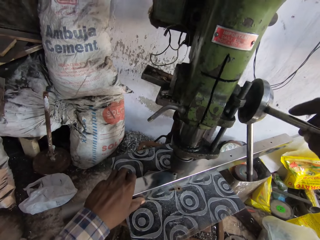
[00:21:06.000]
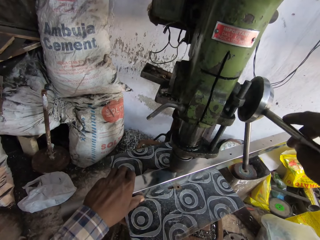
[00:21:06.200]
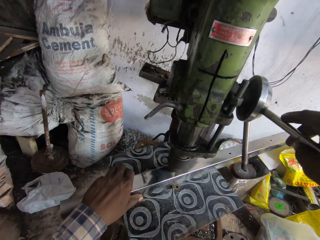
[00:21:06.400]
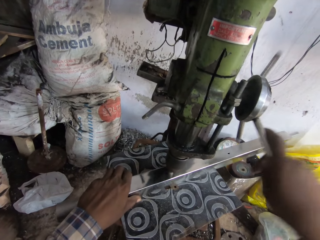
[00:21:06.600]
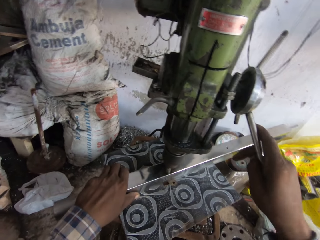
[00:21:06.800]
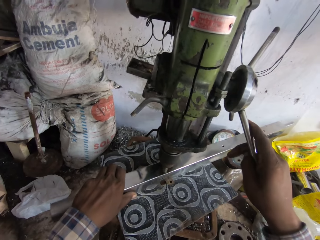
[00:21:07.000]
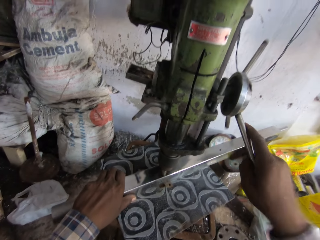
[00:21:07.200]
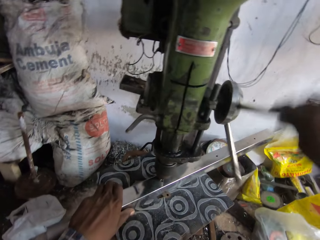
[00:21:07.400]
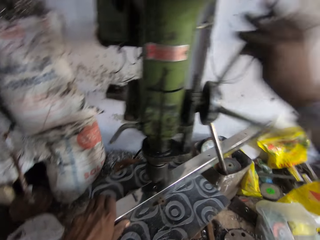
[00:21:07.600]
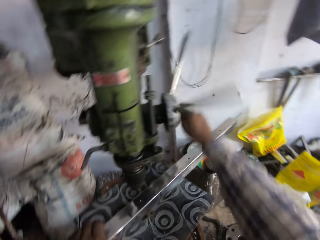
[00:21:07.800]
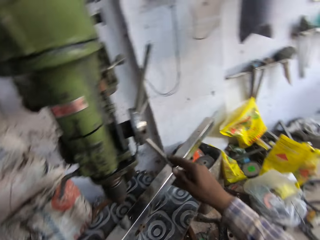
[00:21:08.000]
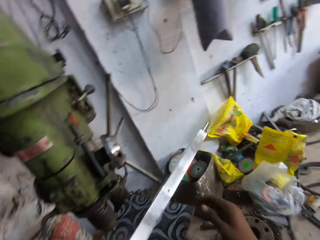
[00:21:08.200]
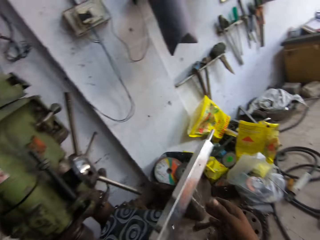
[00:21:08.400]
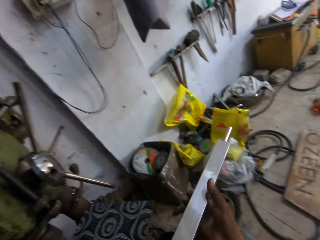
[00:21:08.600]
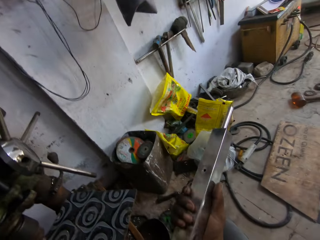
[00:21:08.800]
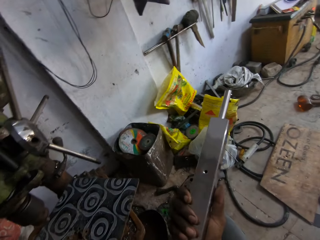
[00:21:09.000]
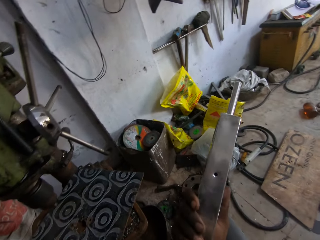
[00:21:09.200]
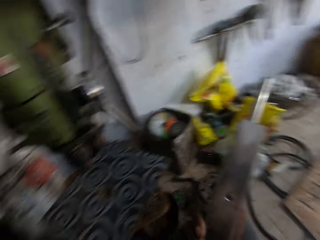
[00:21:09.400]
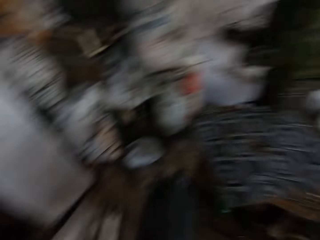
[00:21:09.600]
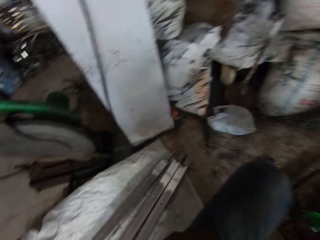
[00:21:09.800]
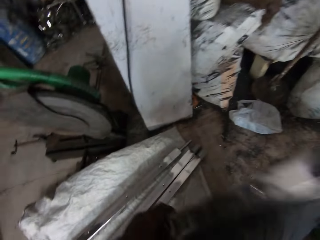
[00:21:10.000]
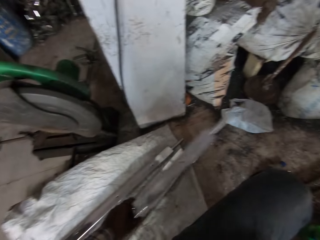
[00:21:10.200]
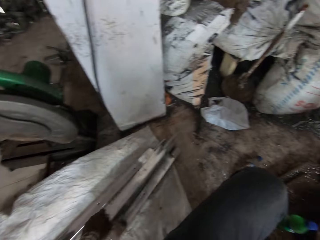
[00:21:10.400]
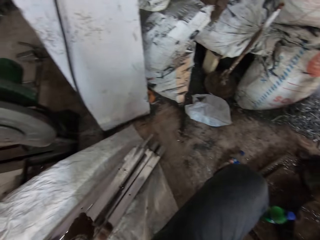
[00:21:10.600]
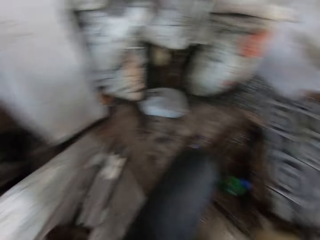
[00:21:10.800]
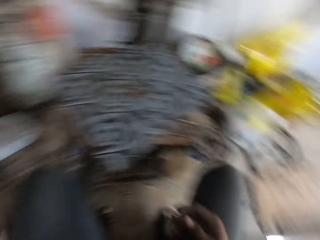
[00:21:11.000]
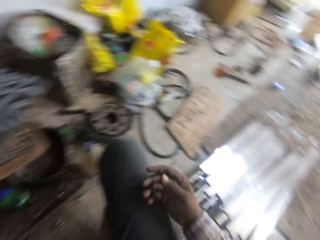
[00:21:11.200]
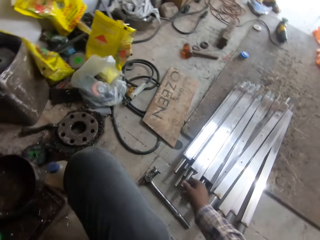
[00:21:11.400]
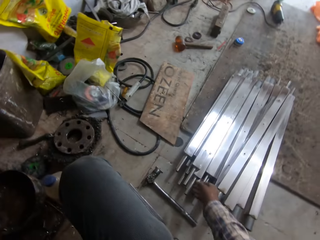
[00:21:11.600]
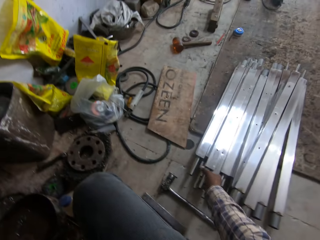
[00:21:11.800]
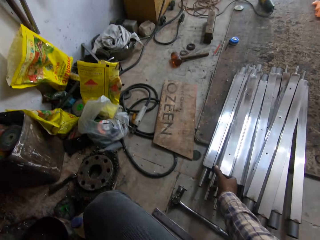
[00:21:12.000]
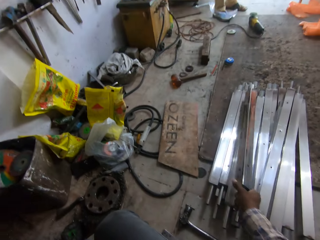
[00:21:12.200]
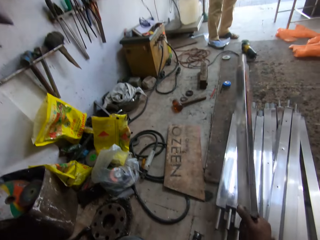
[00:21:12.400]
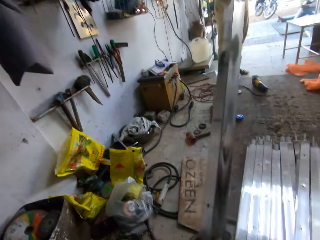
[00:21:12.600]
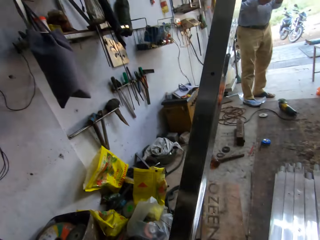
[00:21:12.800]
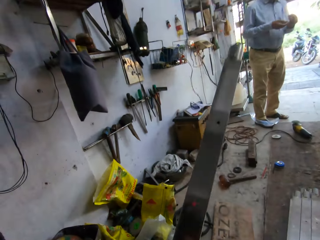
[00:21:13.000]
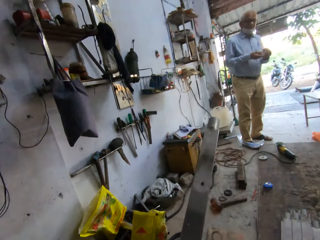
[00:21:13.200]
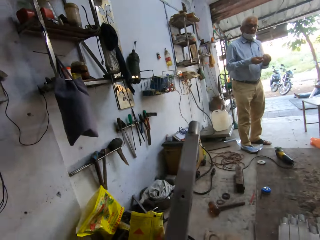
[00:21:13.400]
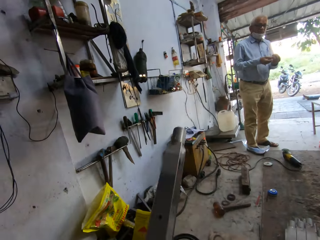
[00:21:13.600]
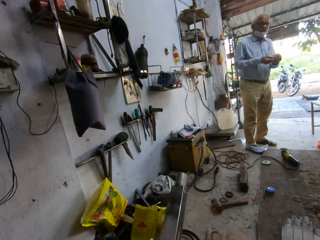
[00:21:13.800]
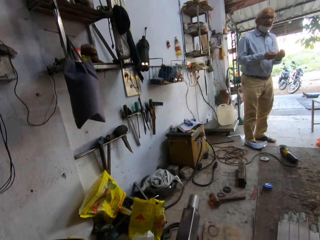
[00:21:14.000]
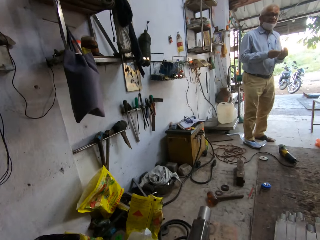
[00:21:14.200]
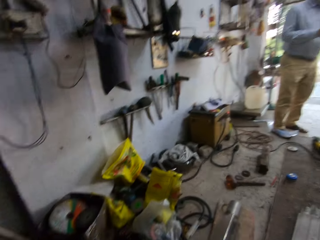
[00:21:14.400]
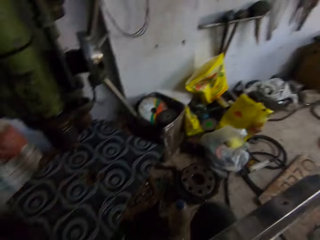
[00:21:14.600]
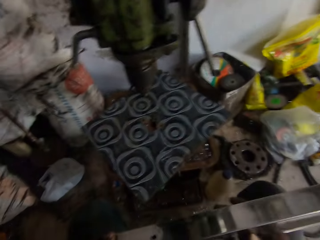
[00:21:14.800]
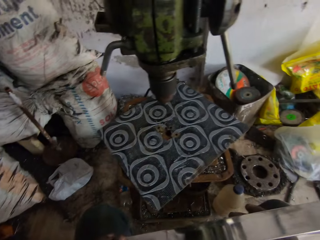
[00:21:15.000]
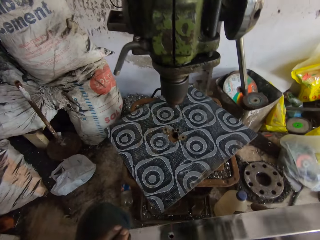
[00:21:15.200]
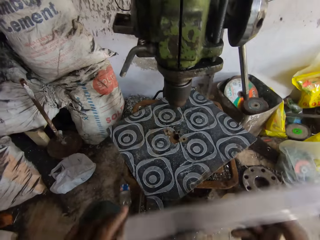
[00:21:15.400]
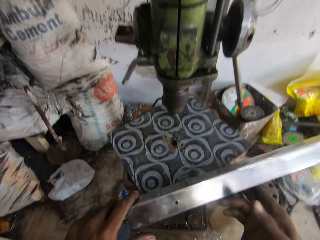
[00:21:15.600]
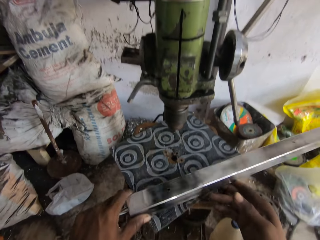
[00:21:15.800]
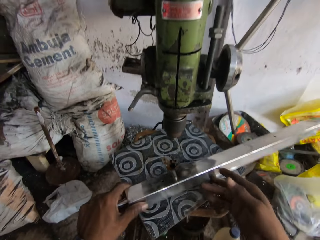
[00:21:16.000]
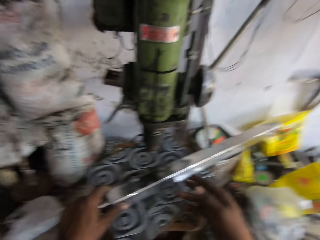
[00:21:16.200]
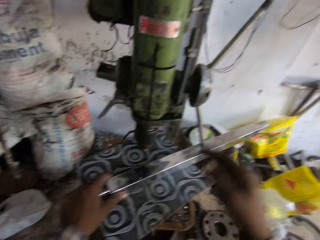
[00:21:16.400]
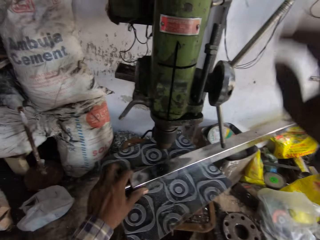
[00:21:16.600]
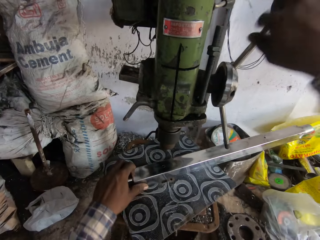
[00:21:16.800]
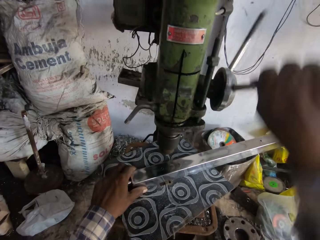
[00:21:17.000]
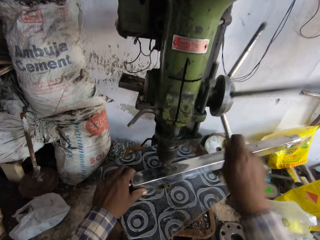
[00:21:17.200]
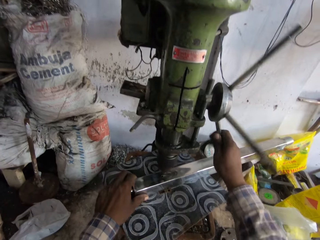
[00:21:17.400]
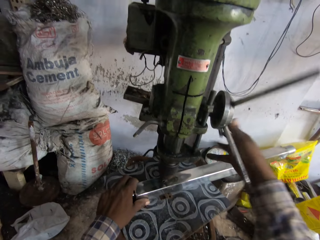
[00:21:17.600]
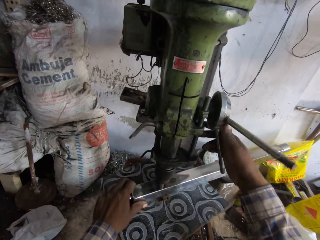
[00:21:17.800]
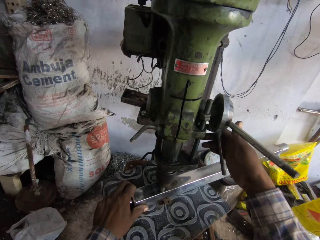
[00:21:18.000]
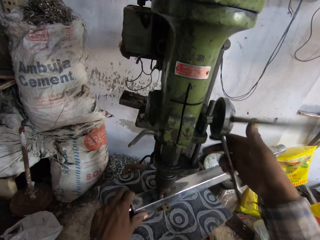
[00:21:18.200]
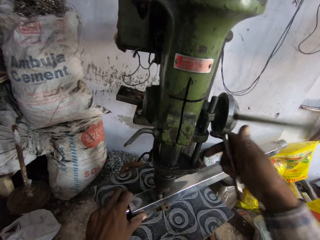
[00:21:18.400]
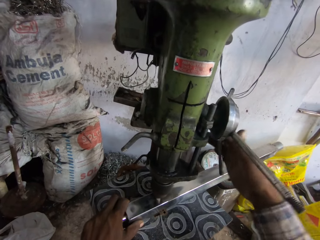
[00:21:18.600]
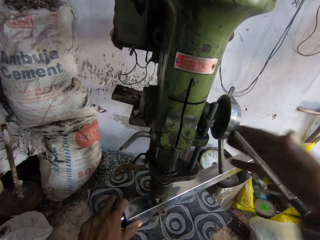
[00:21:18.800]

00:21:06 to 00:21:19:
The camera wearer turns the quill feed or wheel on the drill with his right hand. He moves the metal up and moves his hand from the wheel. He picks the metal rod from the table with his left hand. He moves the metal down. He drops the metal rod on the ground, on the sack, with his left hand. He turns around. He picks a metal rod from the ground with his right hand. He converses with a man. He drops the metal rod on the table, on the mat, with both hands. He moves his hand up. He turns the quill feed on the drill with his right hand.

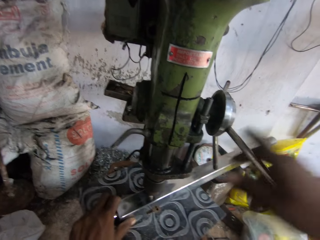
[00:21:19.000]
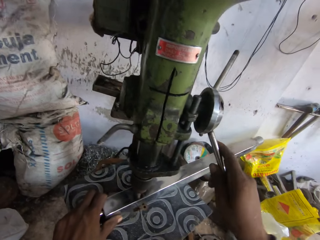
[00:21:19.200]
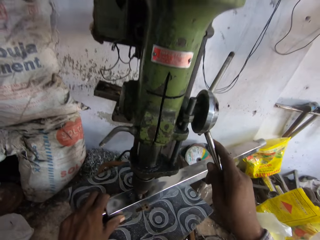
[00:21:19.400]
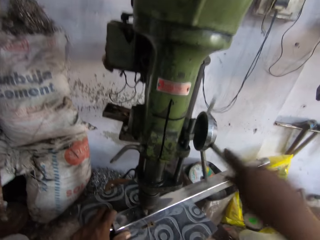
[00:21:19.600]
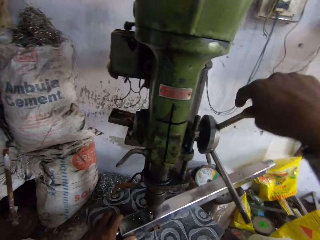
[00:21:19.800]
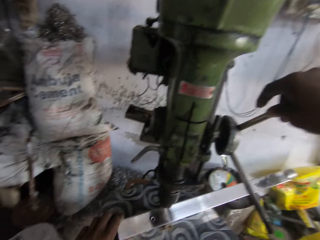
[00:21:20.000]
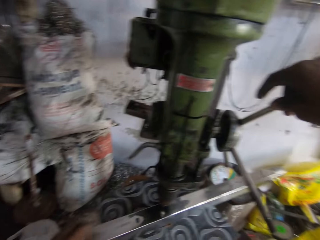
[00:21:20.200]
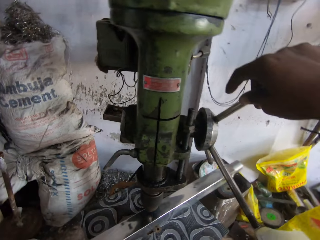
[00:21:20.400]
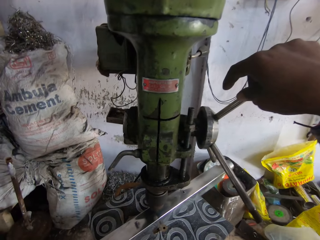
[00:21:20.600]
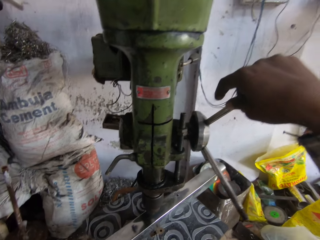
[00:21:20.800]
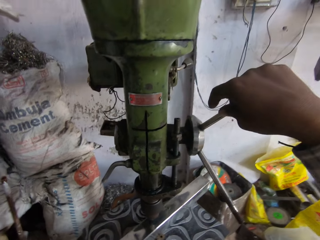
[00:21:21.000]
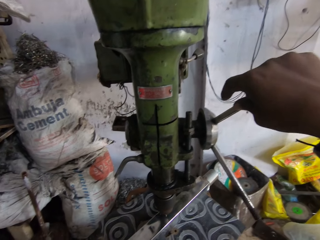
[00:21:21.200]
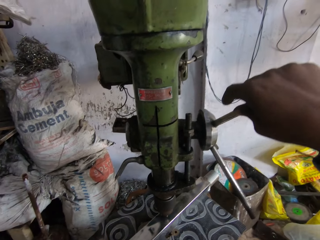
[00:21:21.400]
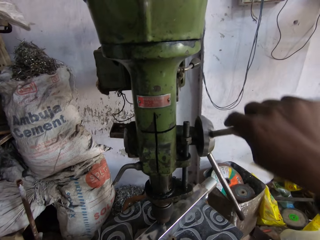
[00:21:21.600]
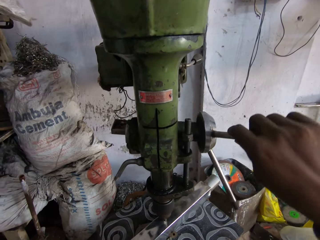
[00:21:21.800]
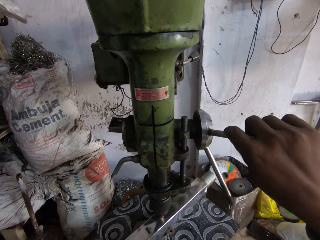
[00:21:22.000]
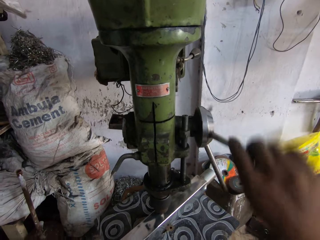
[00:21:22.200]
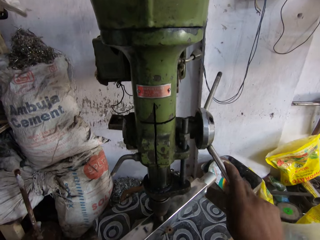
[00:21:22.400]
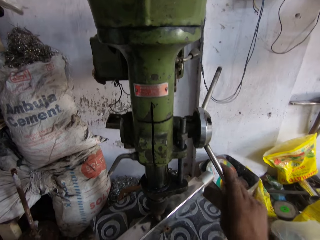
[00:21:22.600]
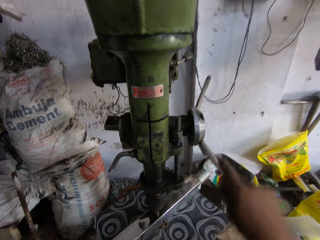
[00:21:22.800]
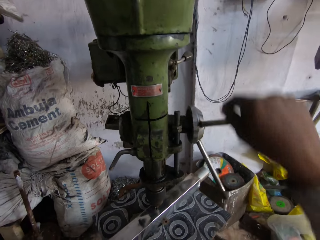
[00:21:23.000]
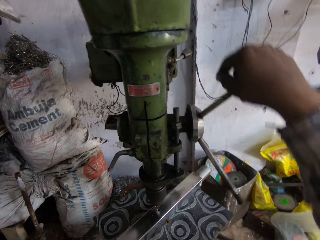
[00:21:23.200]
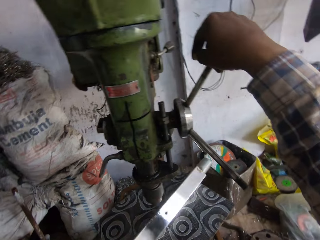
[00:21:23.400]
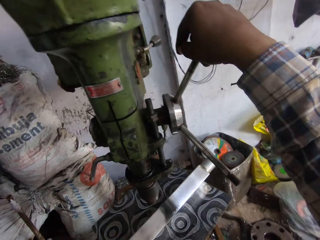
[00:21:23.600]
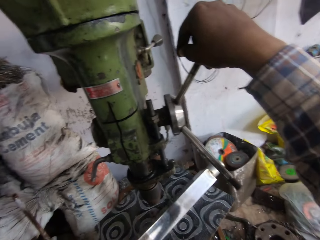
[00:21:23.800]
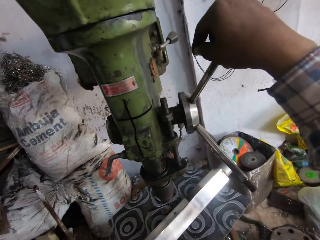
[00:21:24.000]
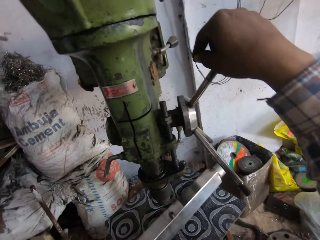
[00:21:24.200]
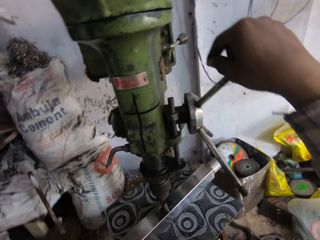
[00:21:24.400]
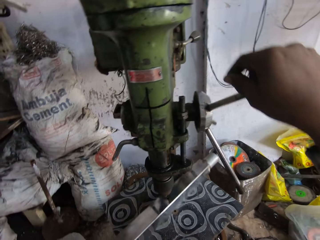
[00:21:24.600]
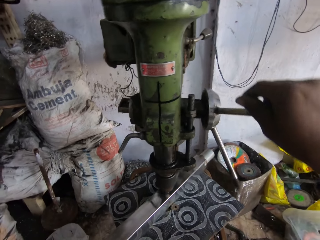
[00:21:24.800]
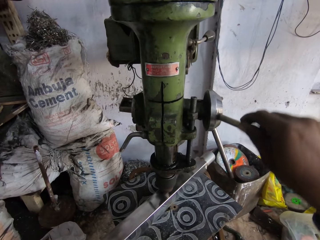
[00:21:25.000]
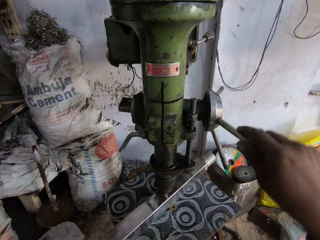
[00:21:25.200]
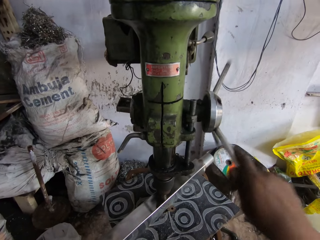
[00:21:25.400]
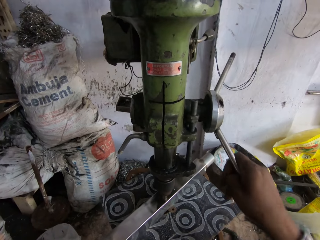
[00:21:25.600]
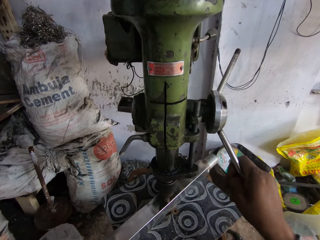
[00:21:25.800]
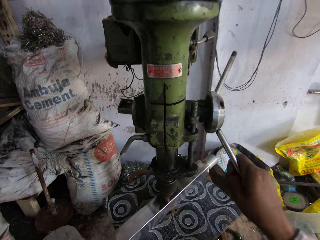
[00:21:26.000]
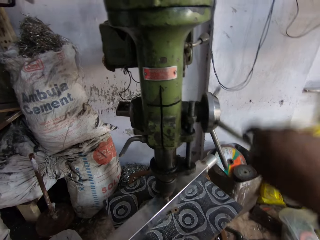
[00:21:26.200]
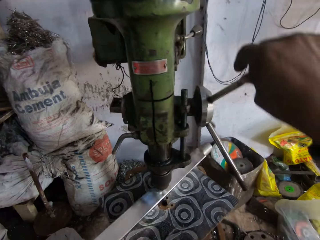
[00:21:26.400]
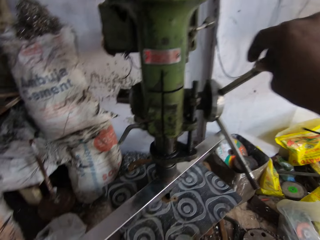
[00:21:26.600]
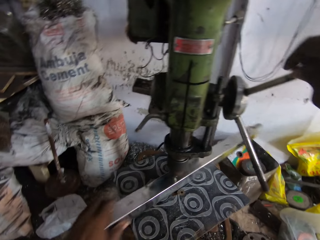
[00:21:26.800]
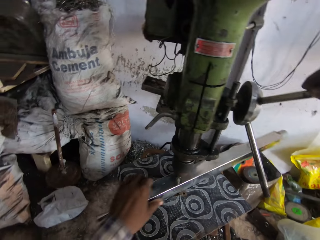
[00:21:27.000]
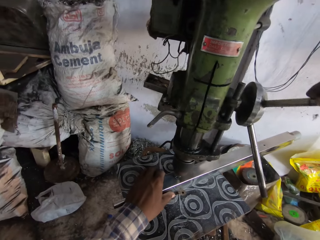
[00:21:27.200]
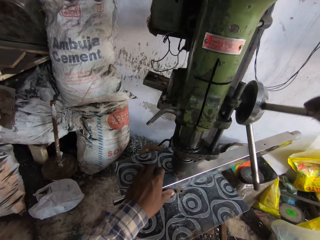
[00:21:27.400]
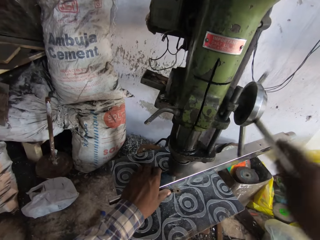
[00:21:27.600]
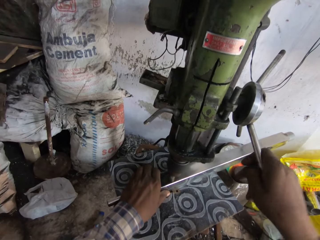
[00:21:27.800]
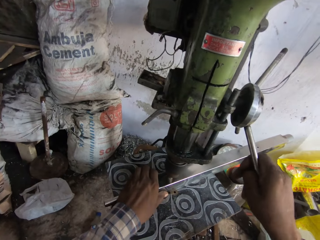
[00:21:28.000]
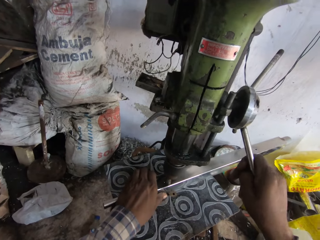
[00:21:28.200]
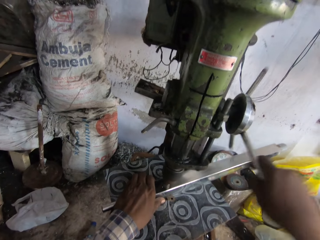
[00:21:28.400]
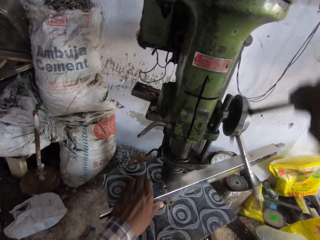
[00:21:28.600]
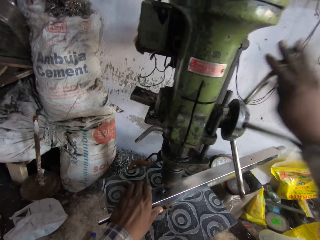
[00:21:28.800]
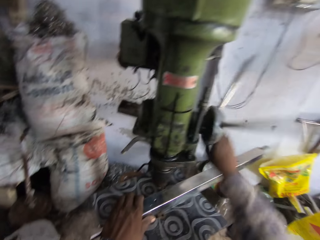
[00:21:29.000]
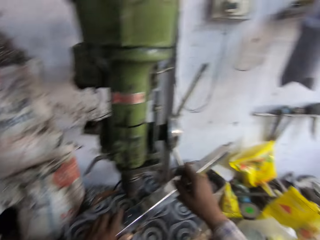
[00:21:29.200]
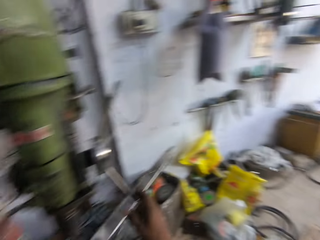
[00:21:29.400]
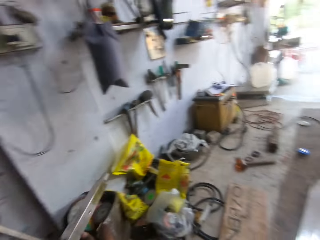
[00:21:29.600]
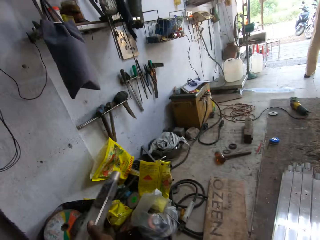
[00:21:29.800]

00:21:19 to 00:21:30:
The camera wearer drills holes on the metal. He moves the metal rod on the table with his left hand. He turns the quill feed or wheel on the drill with his right hand. He flips the metal rod on the table with his left hand. He turns the quill feed on the drill with his right hand. He drills holes on the metal. He moves the metal rod on the table with his left hand. He turns the quill feed on the drill with his right hand. He moves his hand from the wheel.
